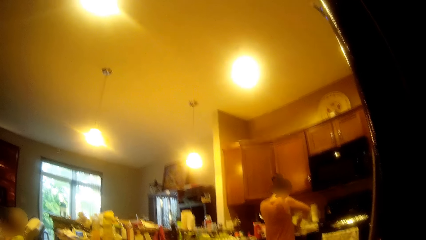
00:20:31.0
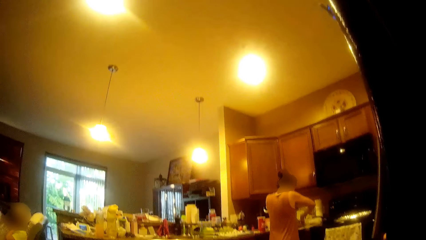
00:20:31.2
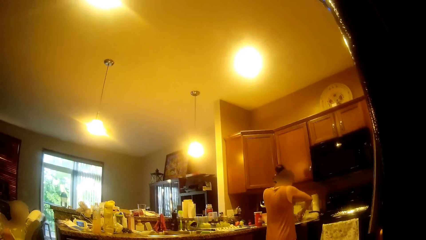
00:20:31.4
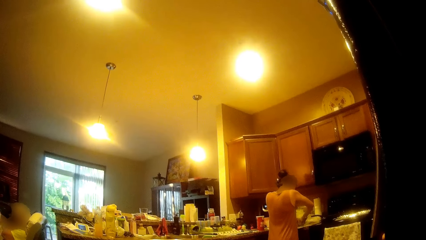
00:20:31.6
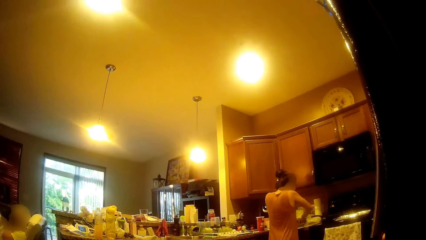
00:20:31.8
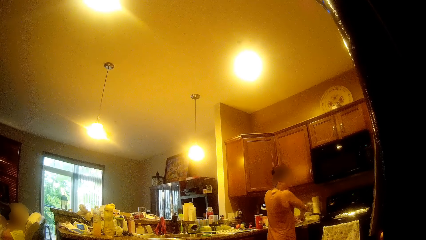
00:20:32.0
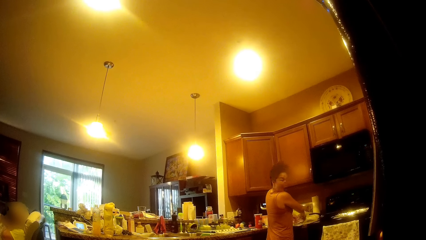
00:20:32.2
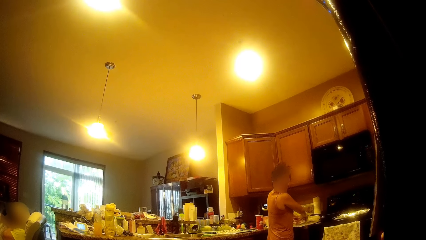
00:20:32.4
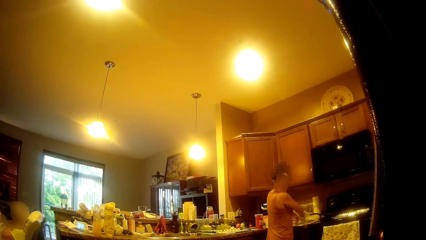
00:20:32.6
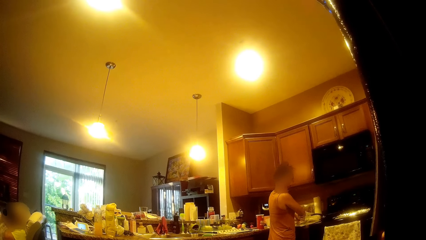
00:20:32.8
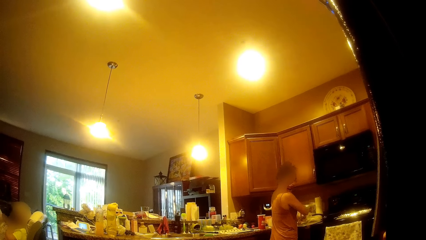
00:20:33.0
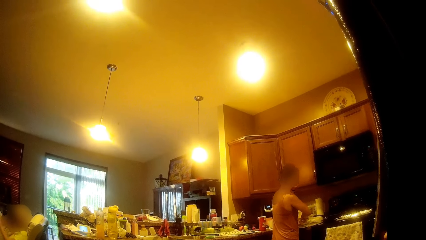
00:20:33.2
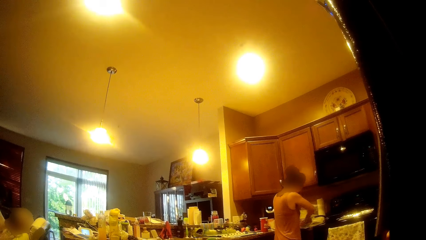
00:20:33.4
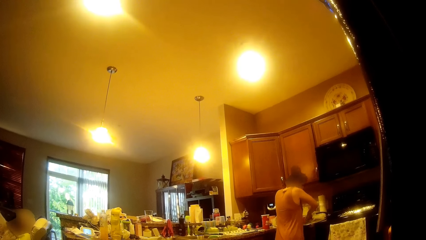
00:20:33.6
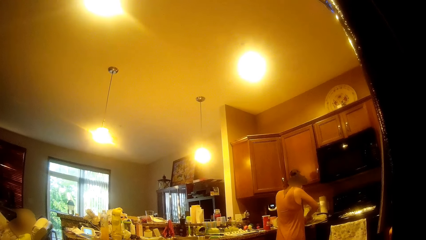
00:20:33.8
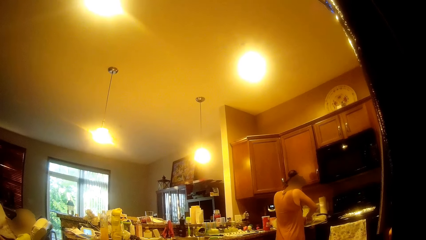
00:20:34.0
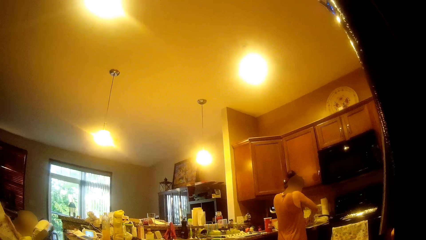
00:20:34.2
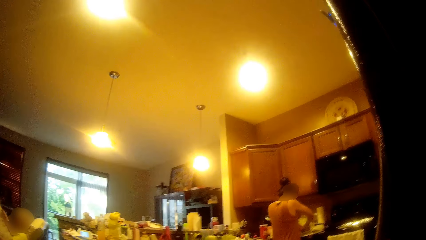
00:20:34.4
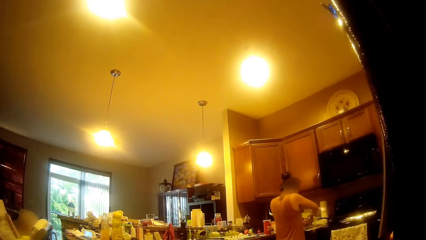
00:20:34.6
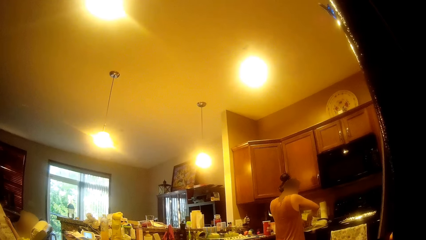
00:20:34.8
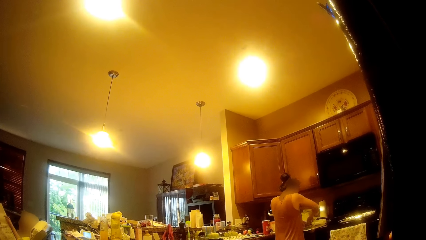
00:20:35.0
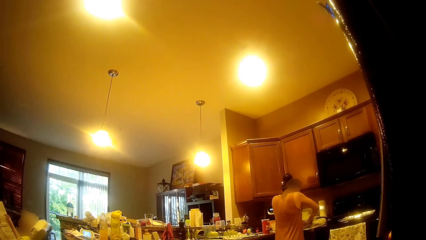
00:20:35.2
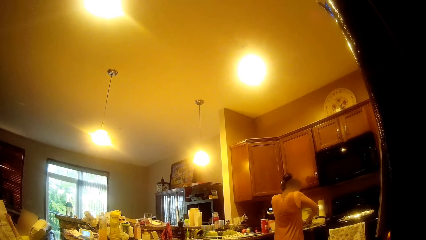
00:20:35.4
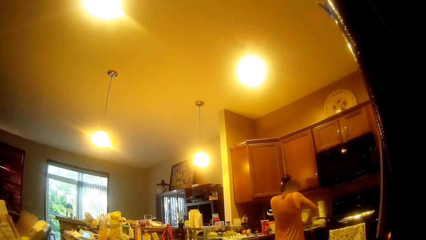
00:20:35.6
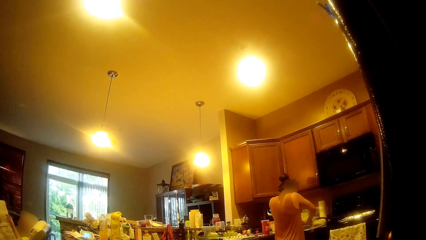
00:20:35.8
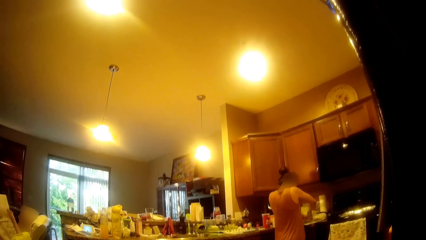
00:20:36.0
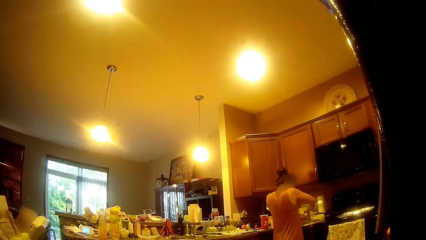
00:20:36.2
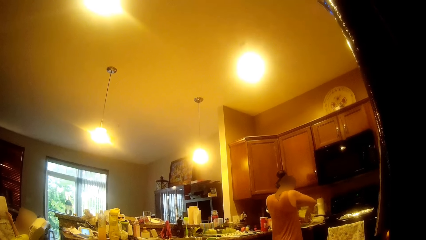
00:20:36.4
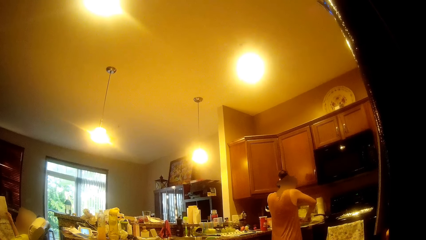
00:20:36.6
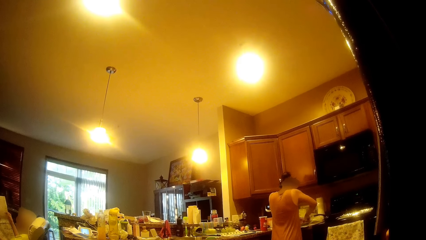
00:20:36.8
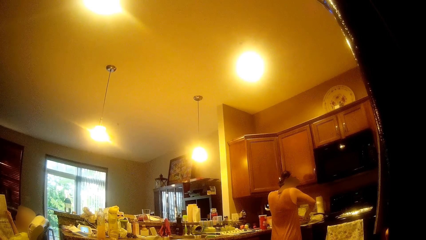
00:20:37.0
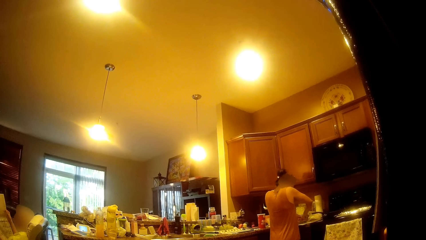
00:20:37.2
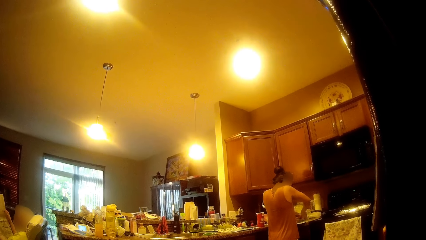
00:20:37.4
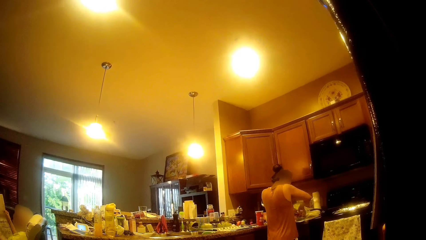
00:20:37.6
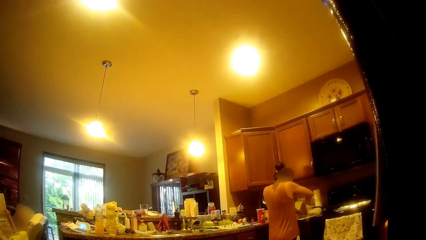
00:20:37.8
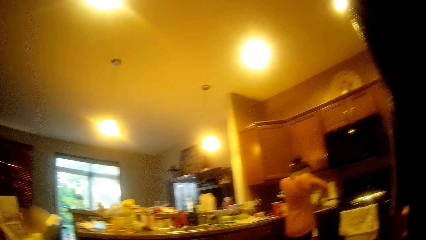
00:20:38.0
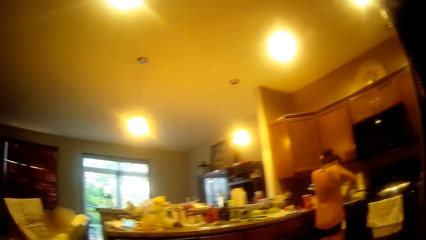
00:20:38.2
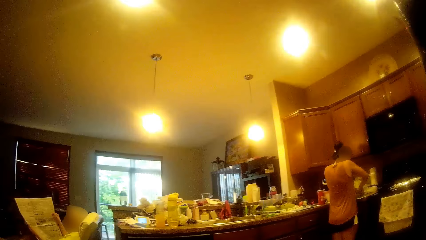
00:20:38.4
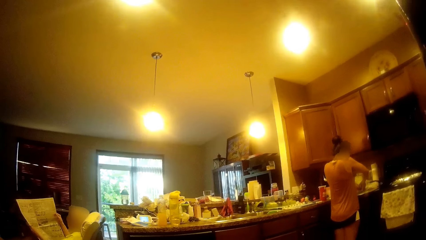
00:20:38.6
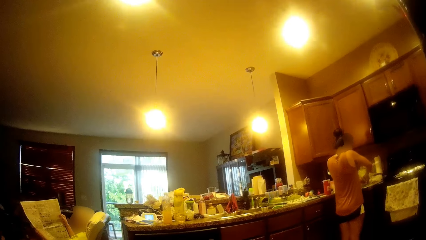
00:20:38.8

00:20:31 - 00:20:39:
The girl turns to look at the camera wearer. The girl presses the dough or ground beef while talking to a woman and the camera wearer.

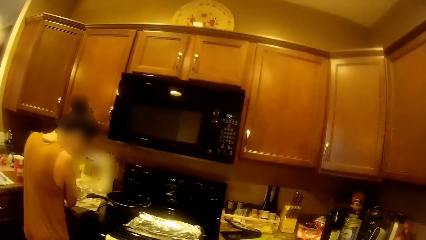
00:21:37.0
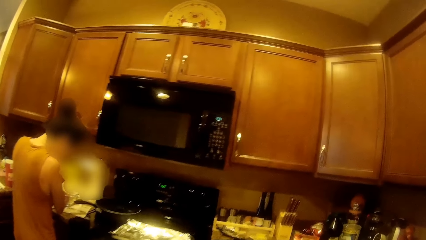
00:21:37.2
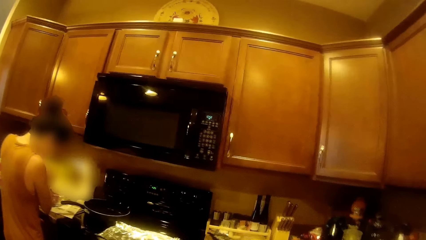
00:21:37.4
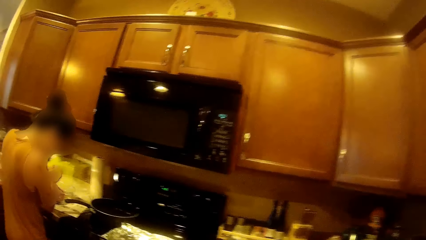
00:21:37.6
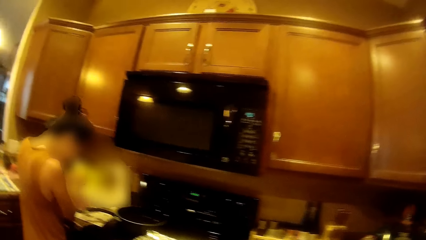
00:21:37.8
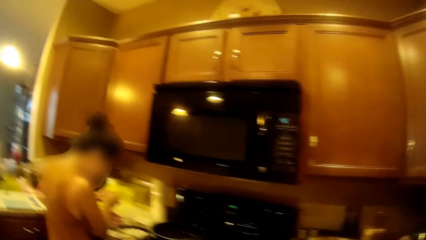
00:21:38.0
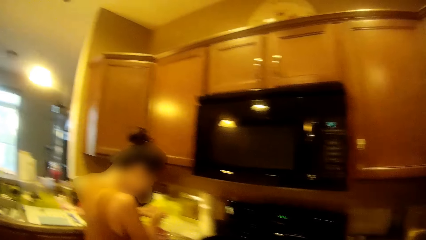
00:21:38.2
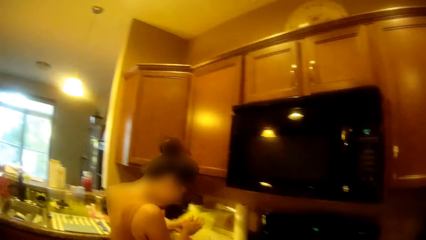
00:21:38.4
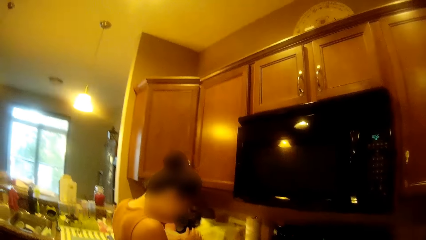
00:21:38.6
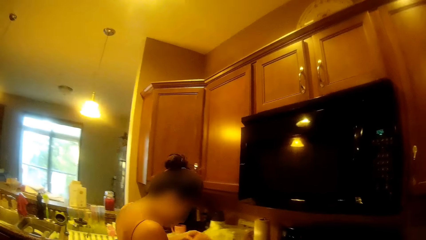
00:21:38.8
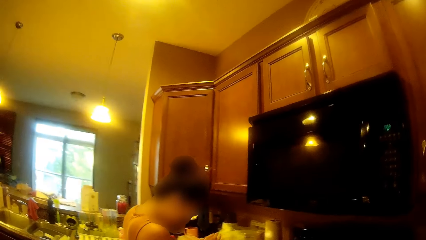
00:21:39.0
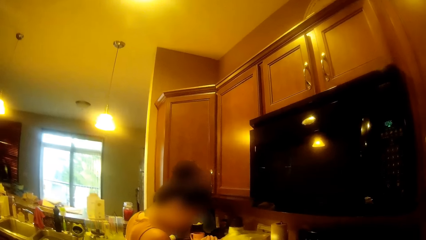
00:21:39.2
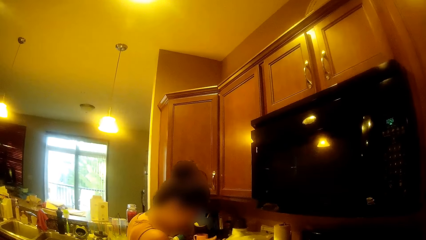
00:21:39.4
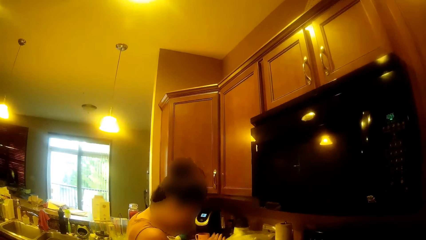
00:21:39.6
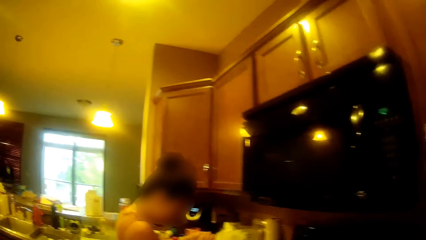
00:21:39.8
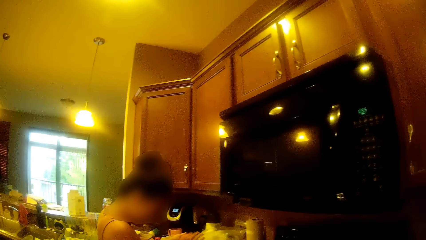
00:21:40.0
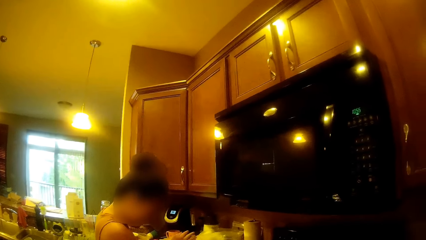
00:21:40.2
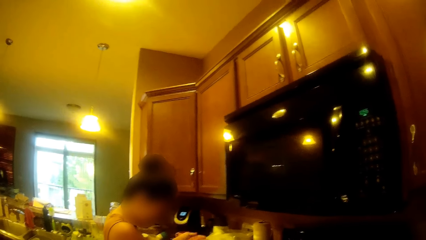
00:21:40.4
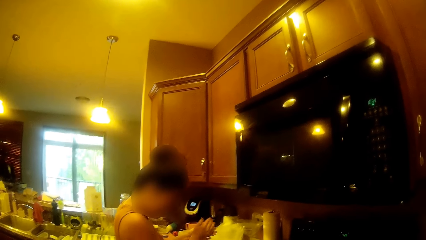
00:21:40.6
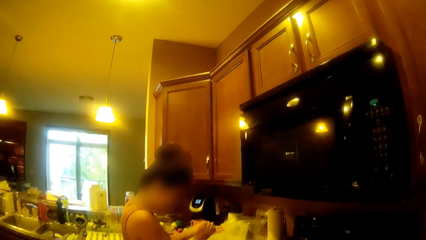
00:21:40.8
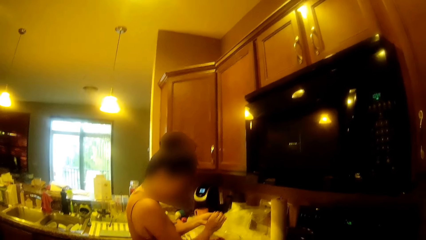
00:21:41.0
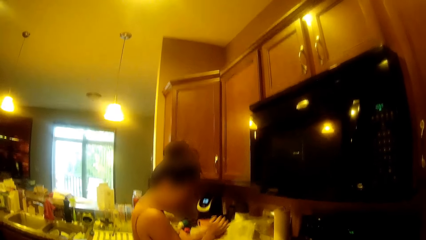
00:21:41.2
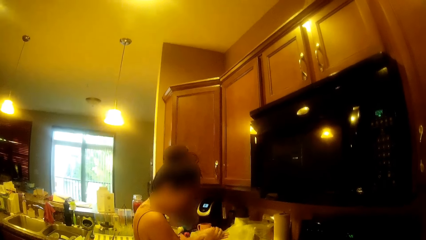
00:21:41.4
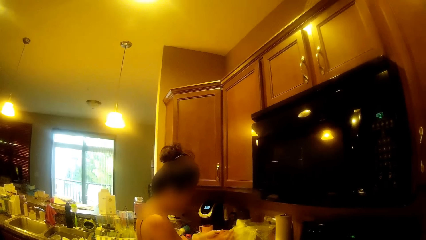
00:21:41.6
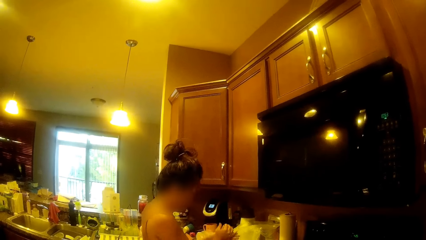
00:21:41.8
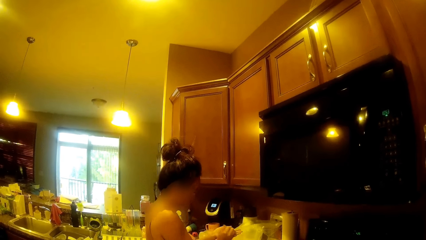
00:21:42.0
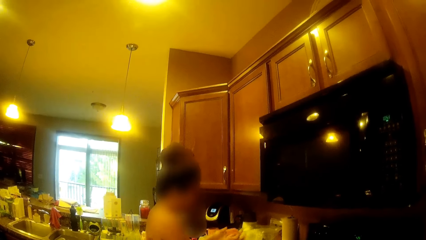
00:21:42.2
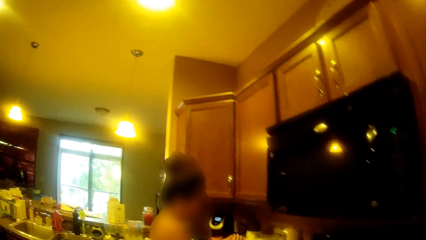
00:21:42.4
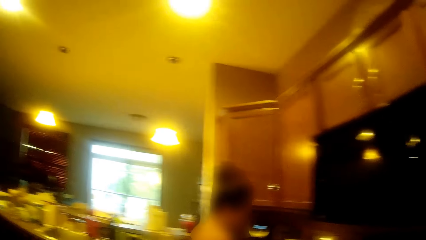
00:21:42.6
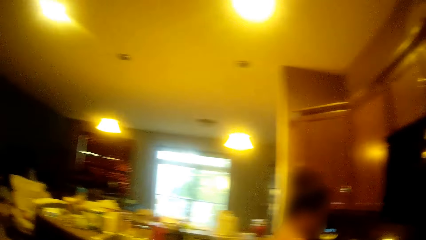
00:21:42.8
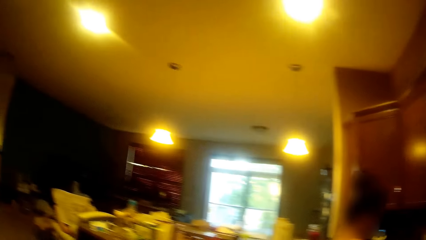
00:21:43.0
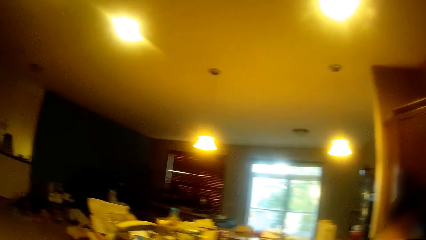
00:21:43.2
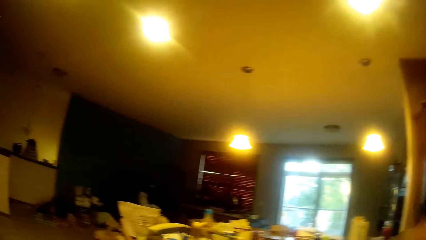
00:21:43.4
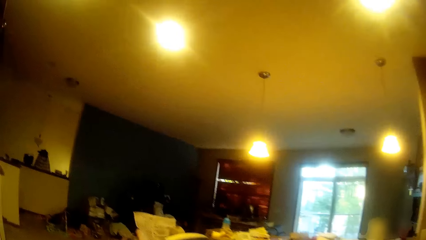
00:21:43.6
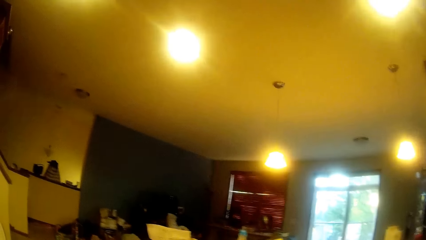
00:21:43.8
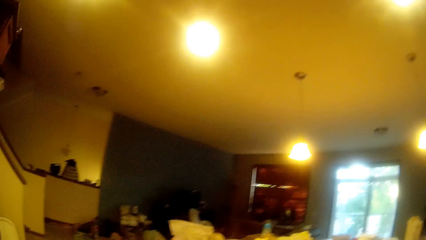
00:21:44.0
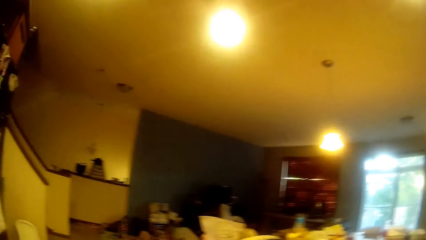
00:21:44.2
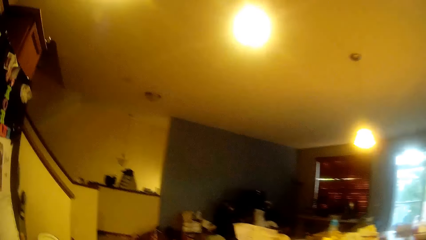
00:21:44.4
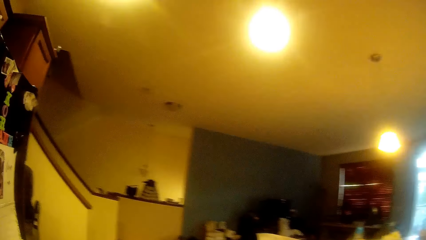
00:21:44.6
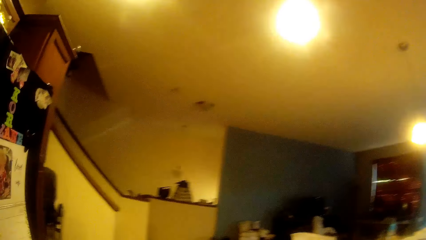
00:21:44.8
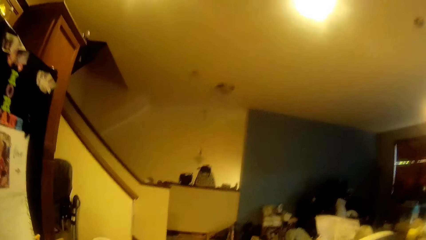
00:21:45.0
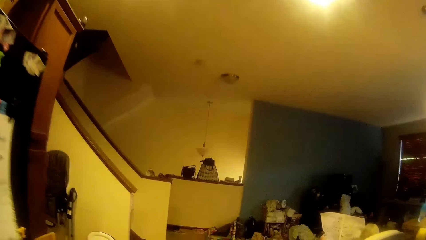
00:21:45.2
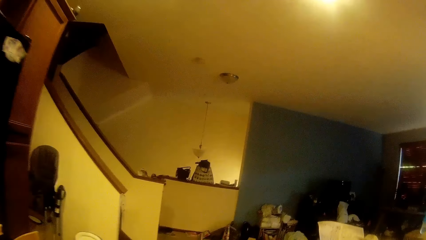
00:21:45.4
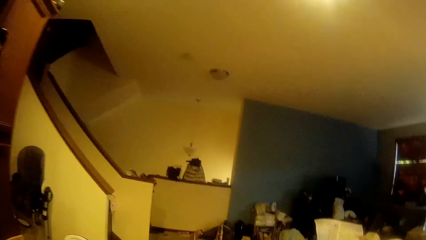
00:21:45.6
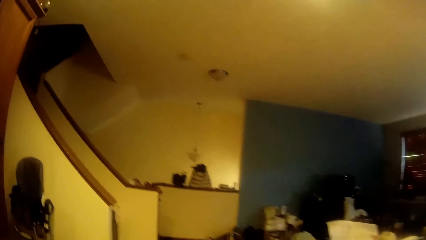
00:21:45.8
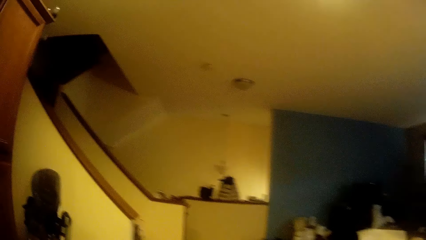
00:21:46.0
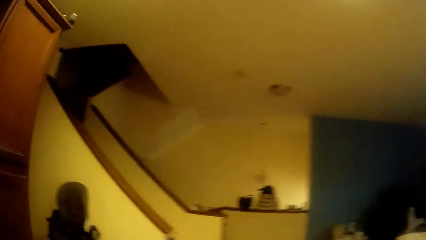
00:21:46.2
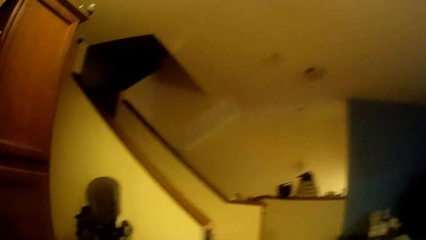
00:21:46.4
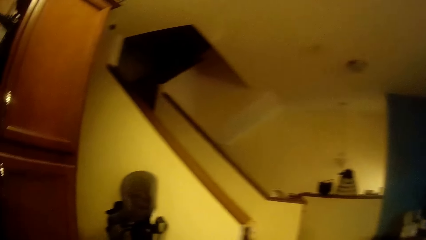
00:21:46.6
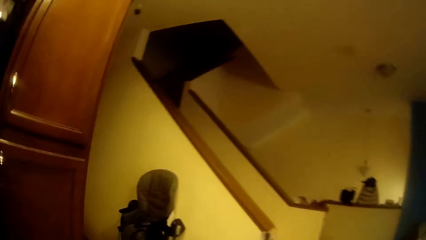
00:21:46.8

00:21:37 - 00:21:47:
The girl wipes her hands and rolls a piece of the ground beef with both hands.
